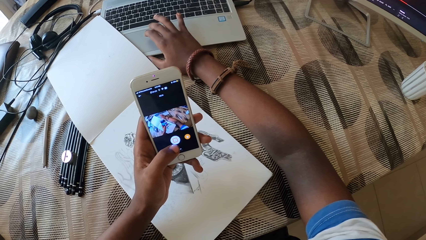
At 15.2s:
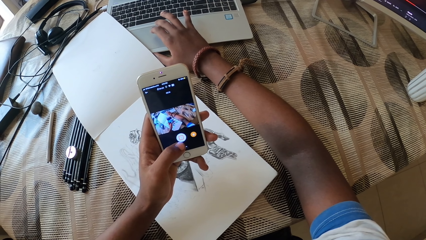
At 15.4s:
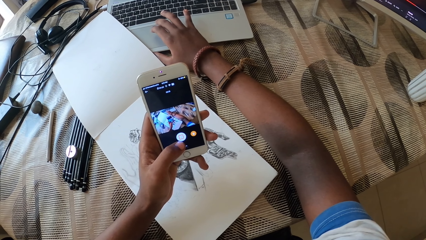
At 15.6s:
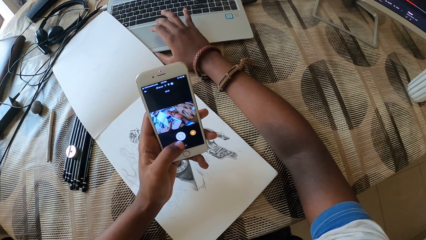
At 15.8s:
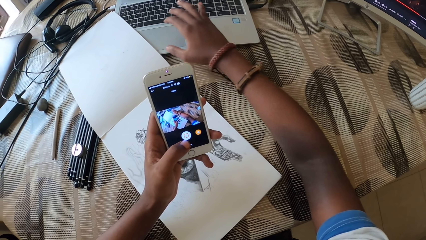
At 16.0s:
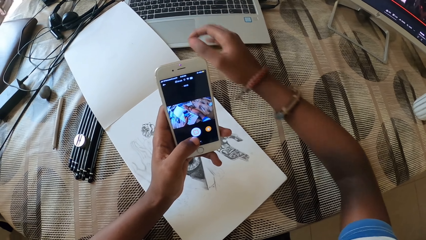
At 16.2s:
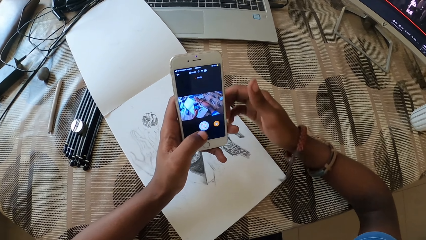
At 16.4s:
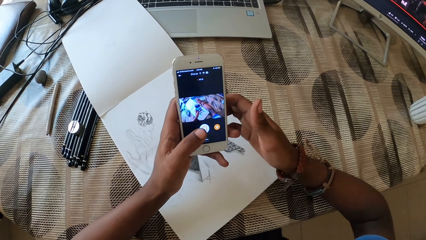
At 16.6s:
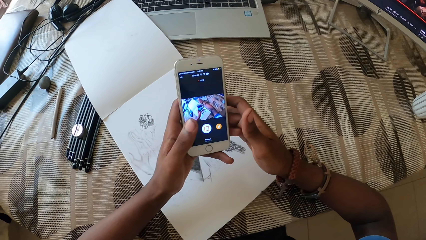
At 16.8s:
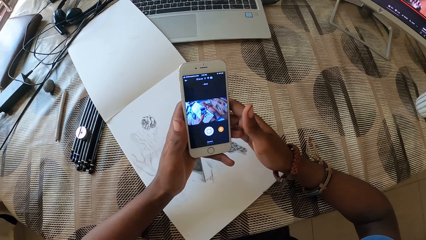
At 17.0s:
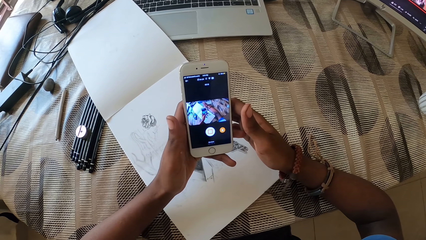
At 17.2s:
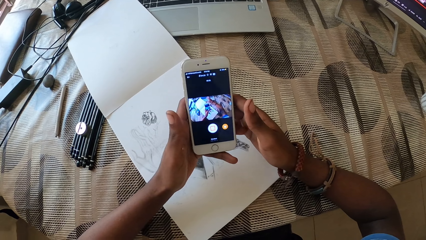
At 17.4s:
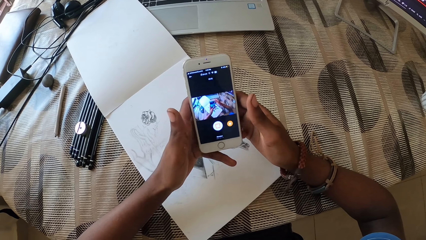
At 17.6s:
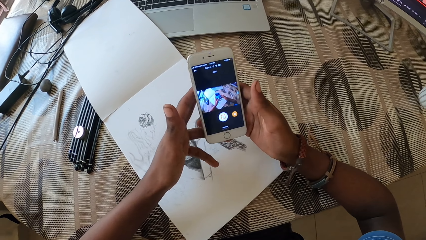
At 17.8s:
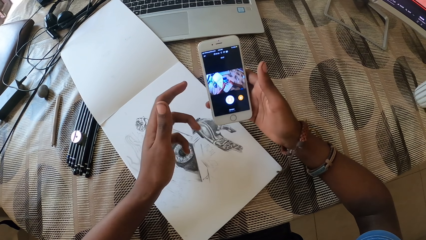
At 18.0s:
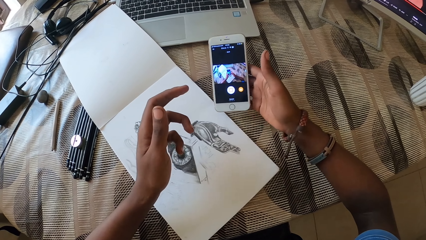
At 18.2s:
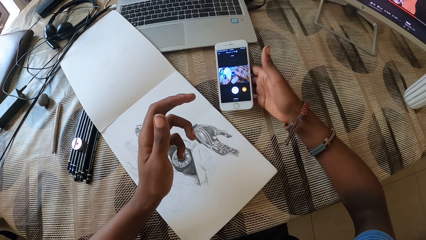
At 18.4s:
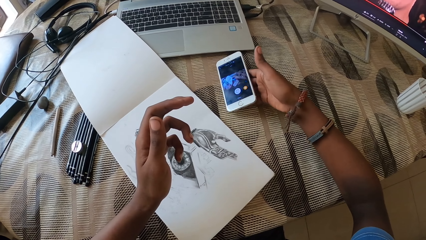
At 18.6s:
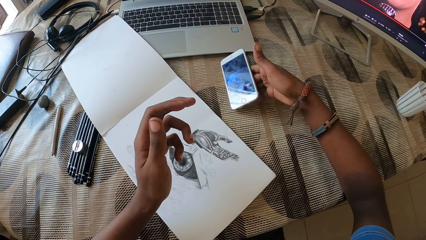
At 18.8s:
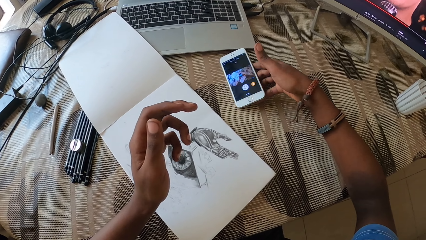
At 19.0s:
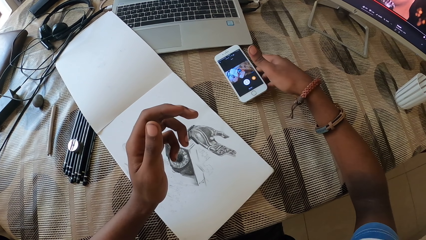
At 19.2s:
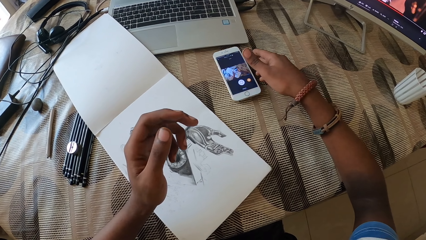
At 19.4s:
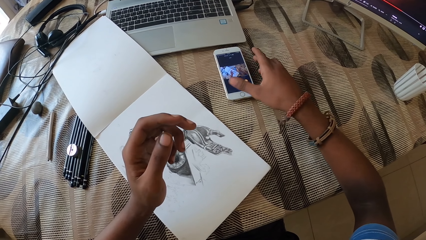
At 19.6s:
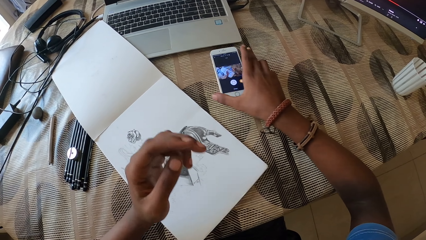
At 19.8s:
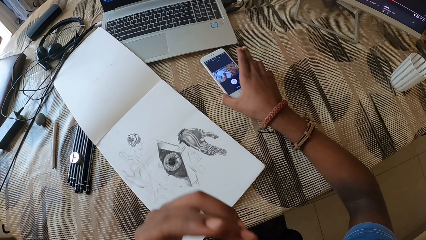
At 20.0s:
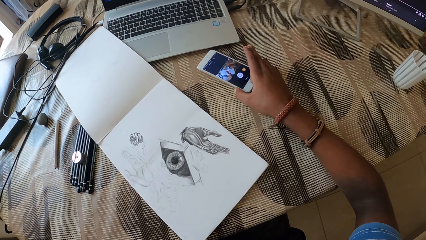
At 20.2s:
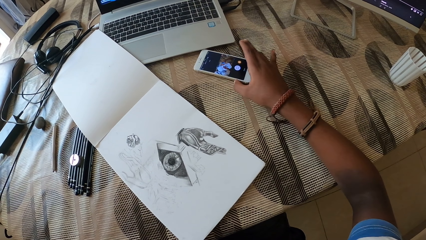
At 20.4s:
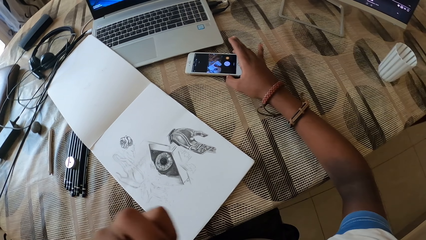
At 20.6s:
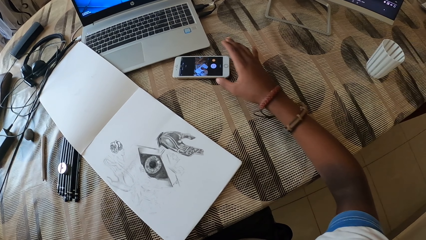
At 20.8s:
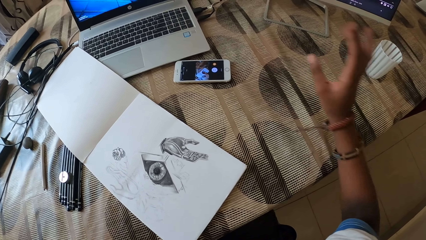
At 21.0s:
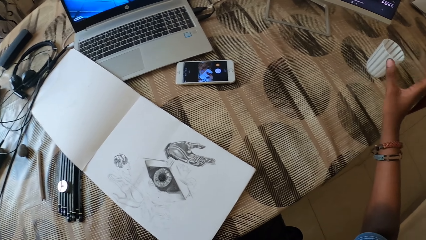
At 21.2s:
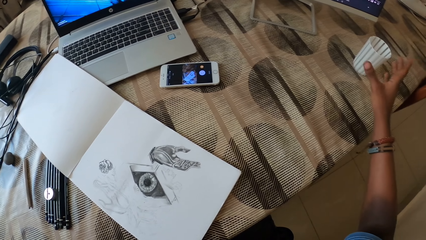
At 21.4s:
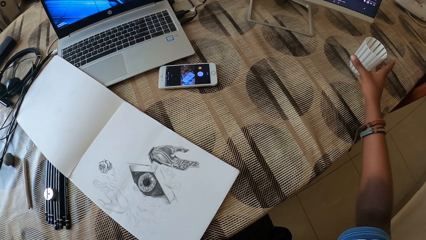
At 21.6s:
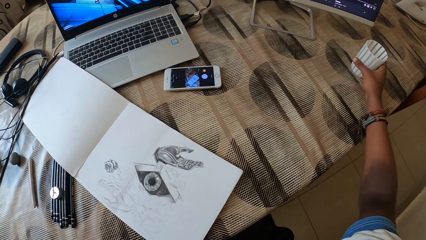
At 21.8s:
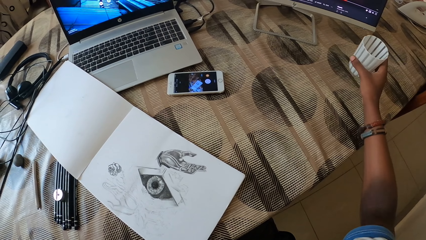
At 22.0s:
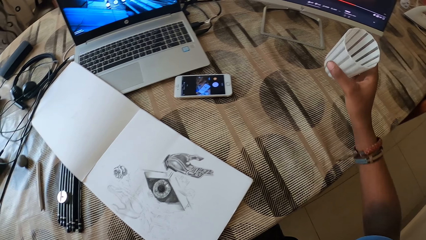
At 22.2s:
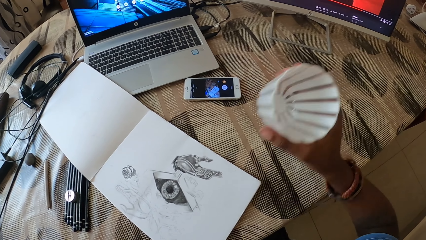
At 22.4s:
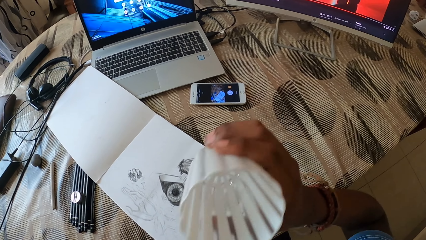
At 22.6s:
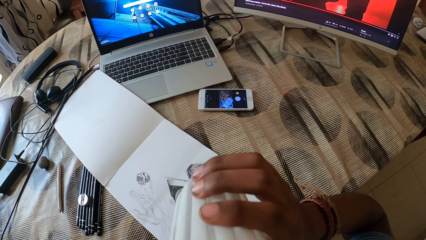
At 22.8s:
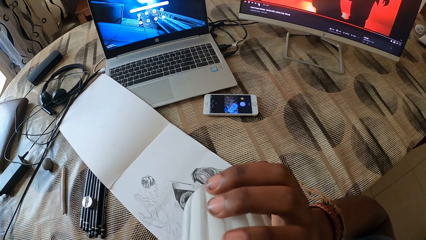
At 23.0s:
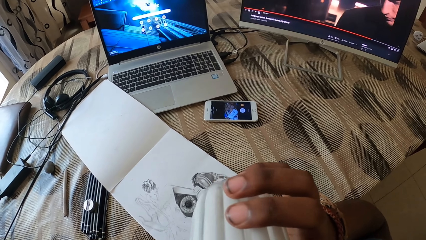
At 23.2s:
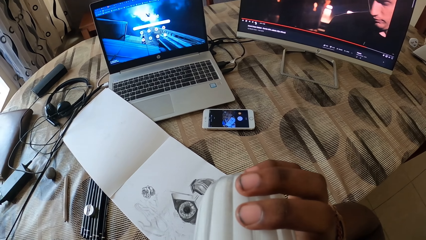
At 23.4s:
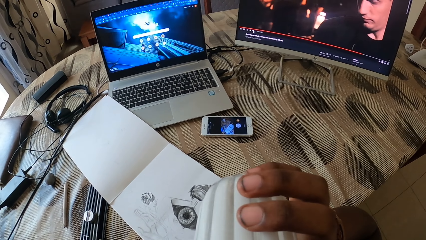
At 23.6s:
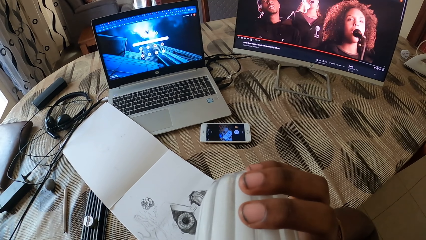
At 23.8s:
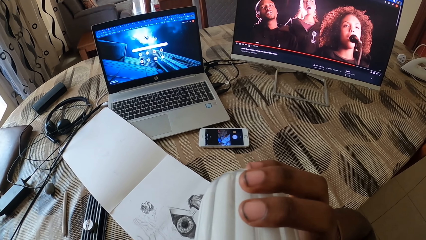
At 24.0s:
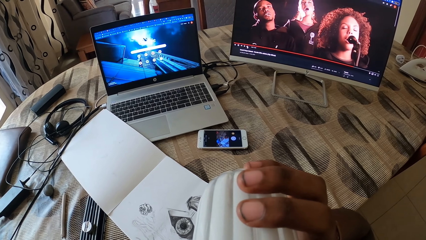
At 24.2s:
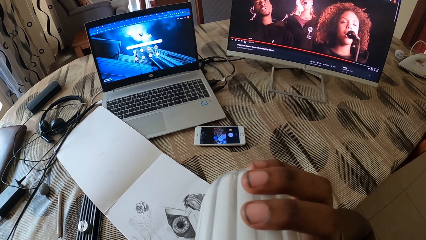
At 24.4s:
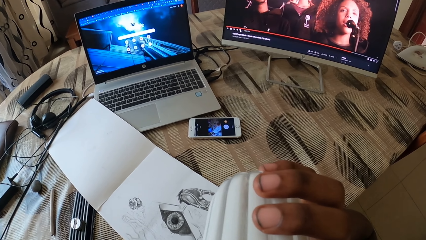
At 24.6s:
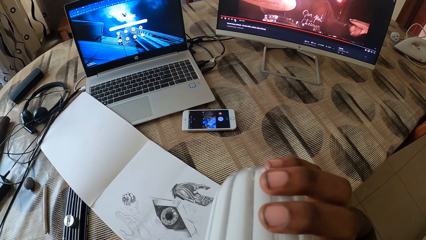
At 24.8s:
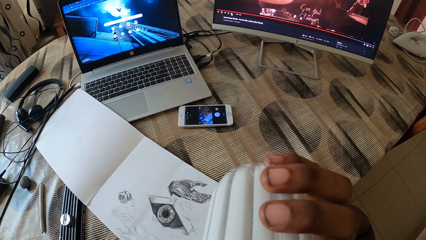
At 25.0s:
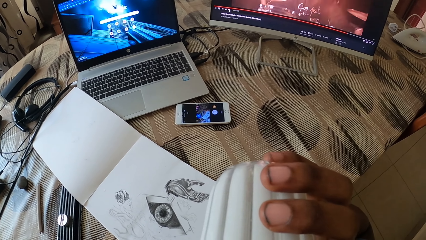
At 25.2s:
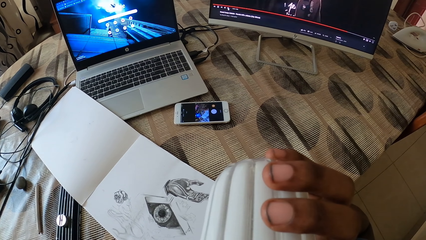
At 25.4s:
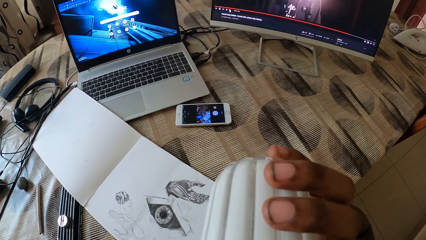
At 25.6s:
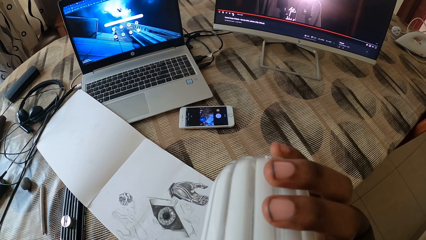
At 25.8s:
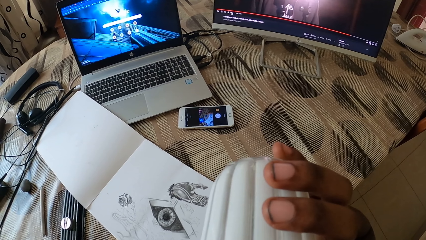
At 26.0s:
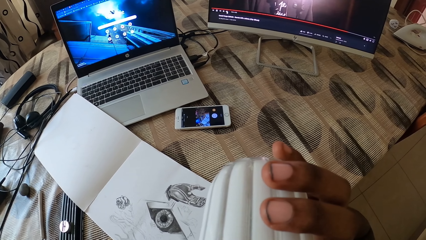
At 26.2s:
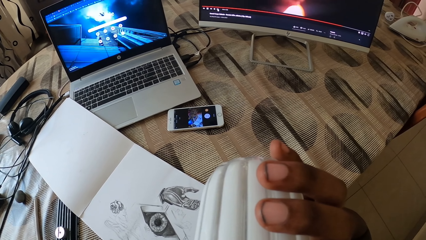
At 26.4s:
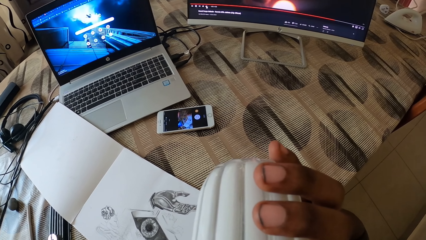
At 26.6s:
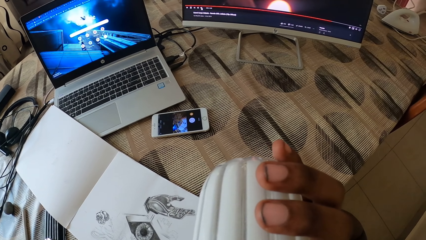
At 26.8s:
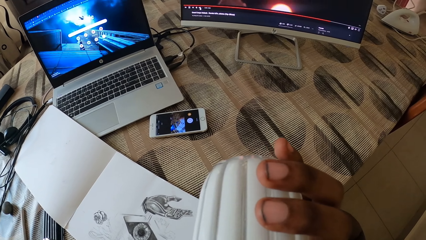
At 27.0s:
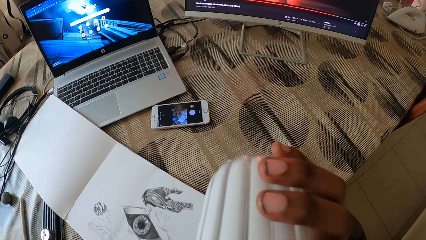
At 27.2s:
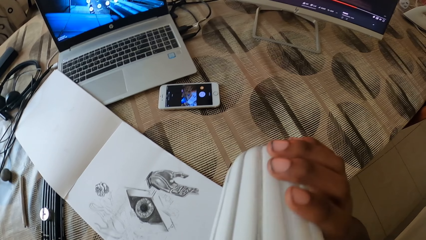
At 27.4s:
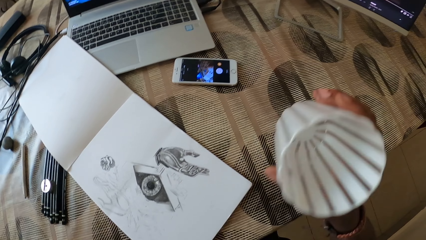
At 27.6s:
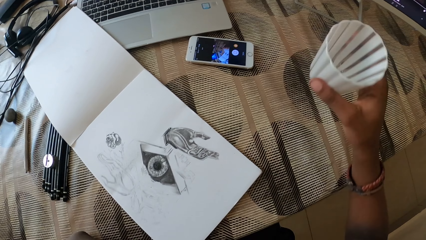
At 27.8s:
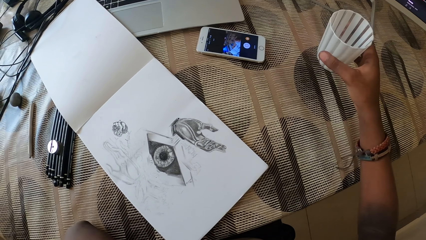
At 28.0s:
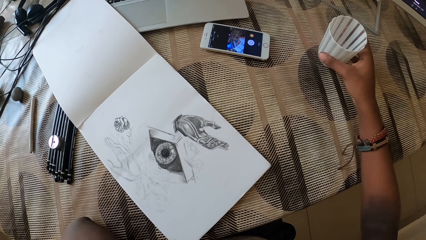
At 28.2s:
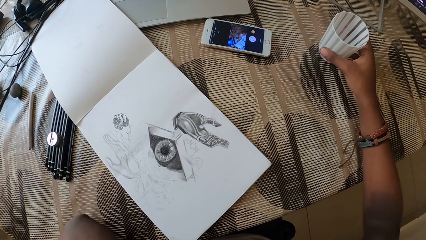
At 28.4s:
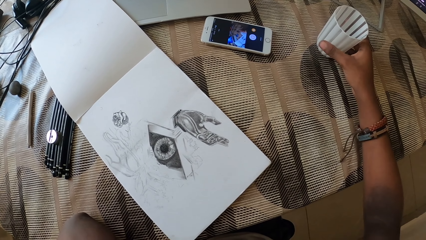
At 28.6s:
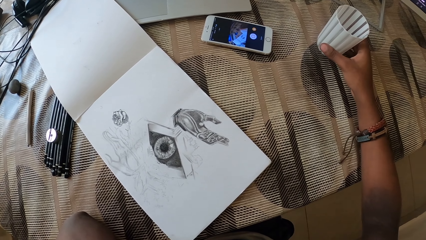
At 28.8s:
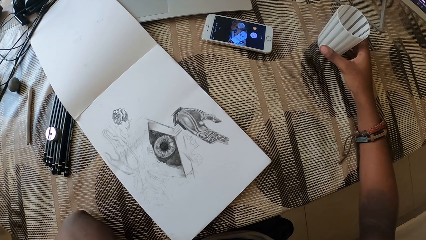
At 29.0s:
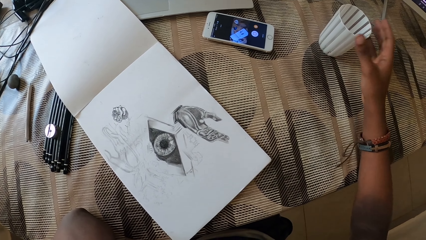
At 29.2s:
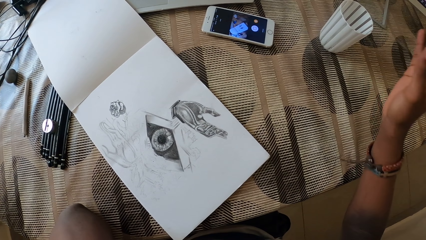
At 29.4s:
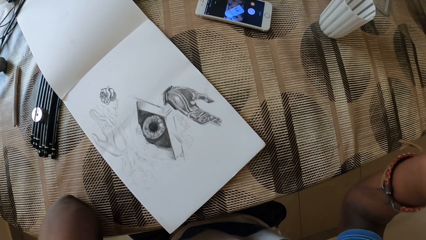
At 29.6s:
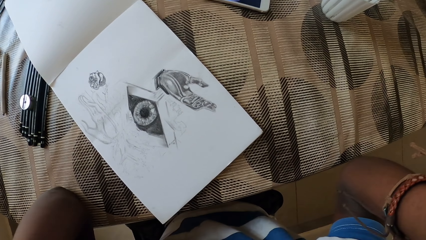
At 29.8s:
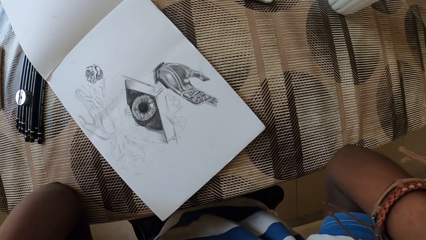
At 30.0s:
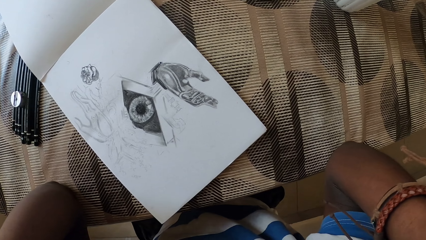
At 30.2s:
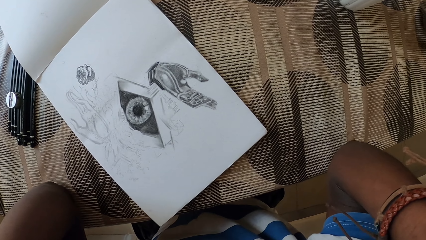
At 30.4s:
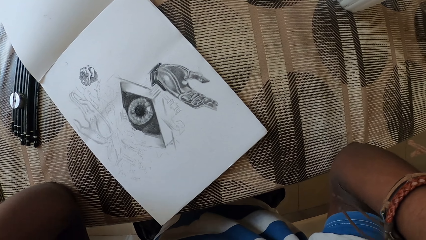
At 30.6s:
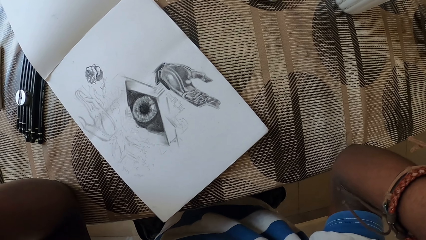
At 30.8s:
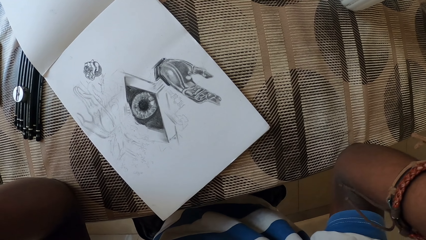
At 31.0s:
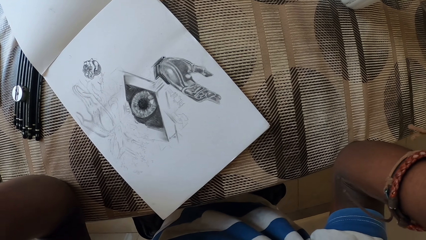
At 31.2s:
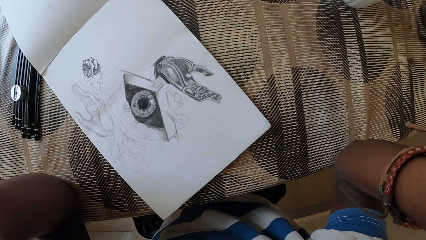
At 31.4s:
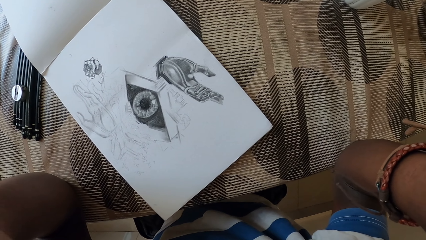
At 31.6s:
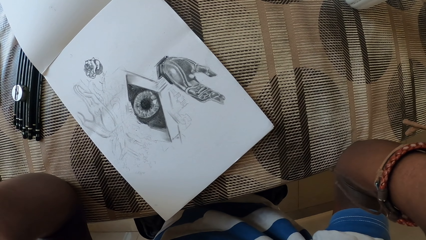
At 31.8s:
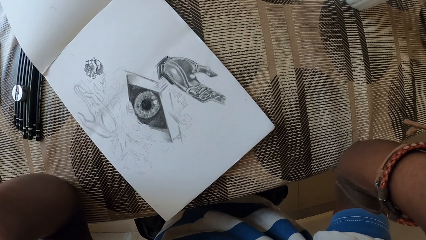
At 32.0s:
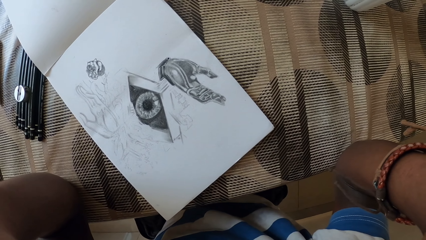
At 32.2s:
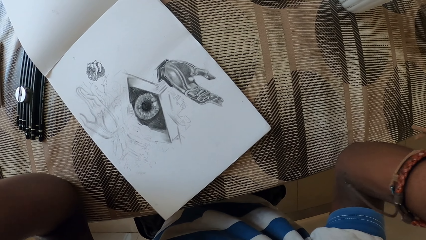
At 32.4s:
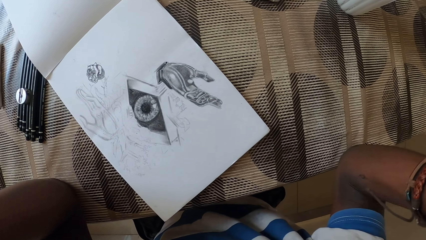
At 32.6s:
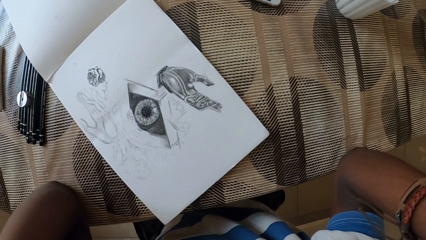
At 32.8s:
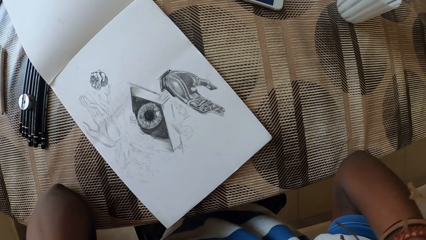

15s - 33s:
The camera wearer touches the phone. They put the phone down. They take a tumbler. They touch the glass. They drink something. They put the tumbler down. They raise a hand up.
